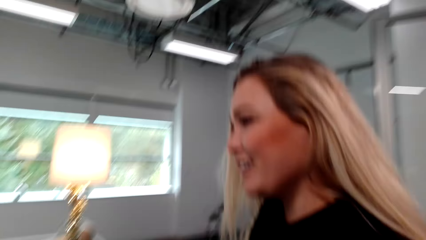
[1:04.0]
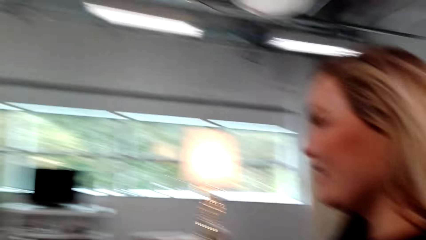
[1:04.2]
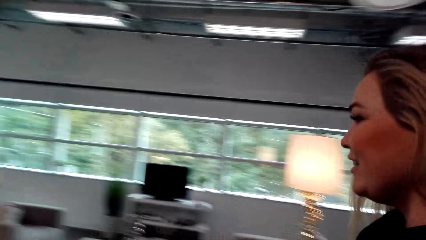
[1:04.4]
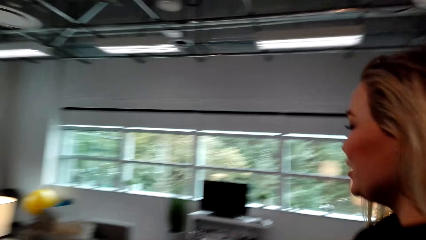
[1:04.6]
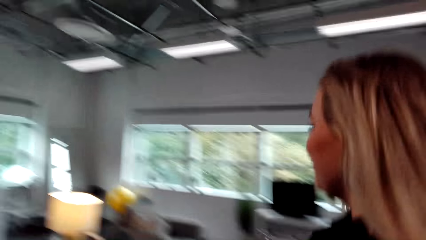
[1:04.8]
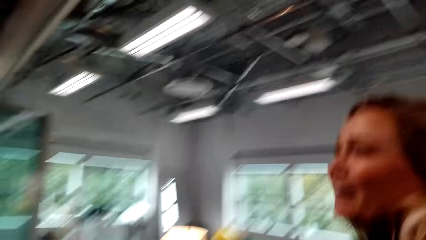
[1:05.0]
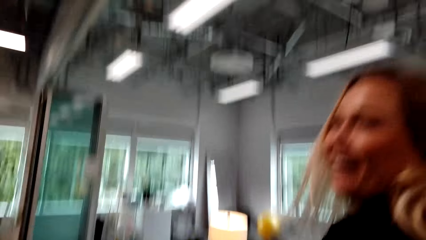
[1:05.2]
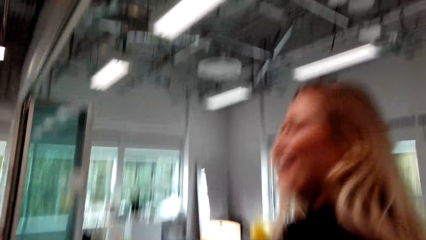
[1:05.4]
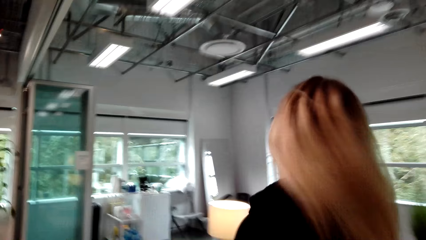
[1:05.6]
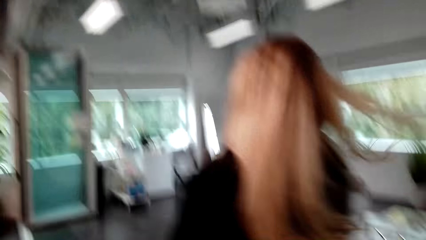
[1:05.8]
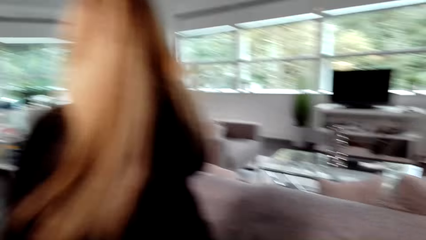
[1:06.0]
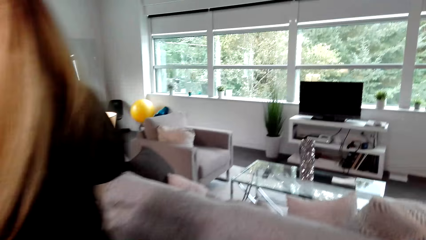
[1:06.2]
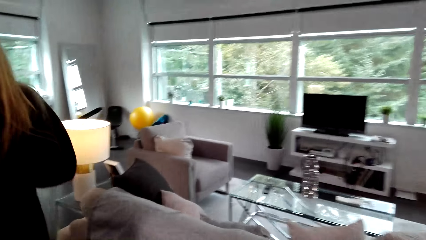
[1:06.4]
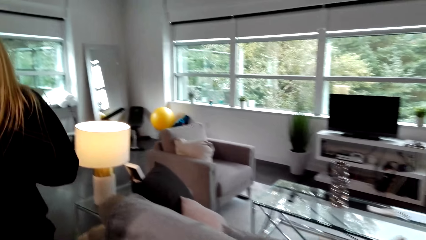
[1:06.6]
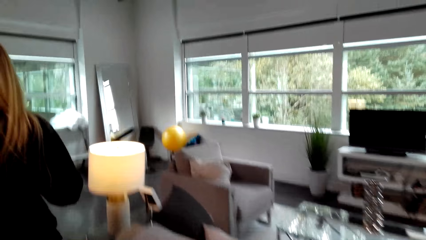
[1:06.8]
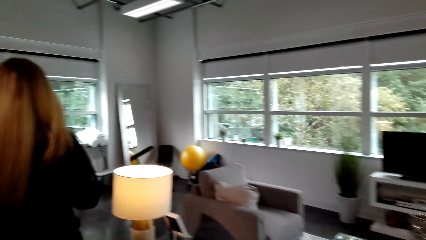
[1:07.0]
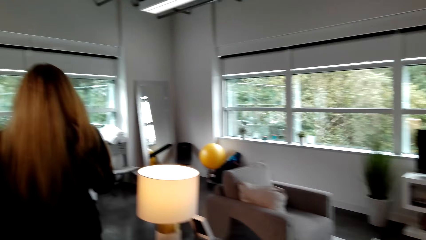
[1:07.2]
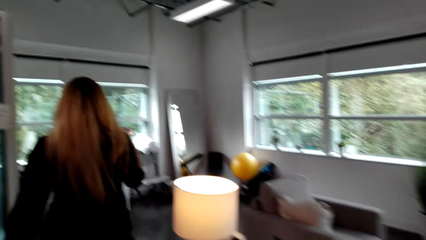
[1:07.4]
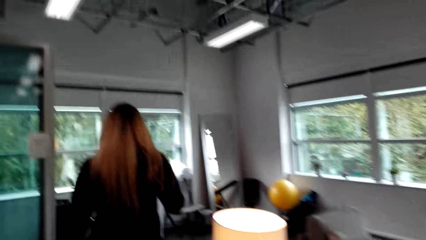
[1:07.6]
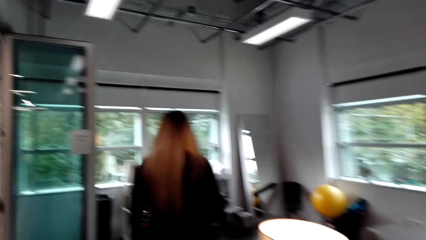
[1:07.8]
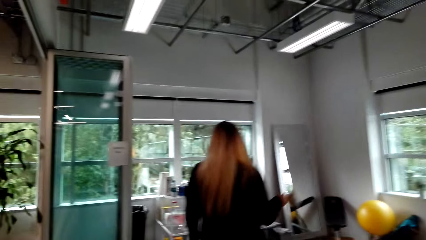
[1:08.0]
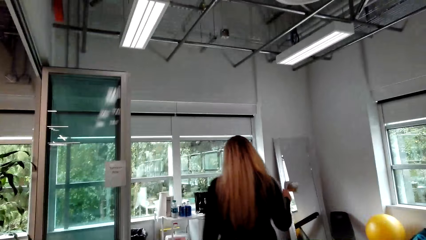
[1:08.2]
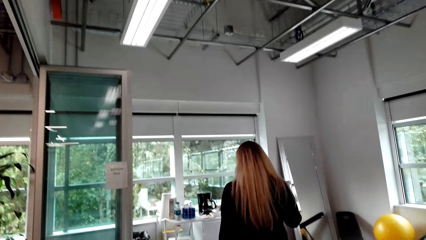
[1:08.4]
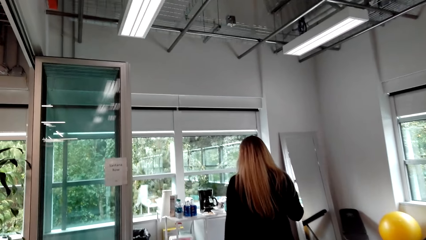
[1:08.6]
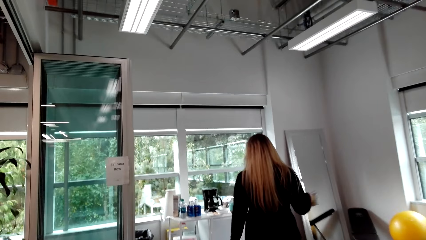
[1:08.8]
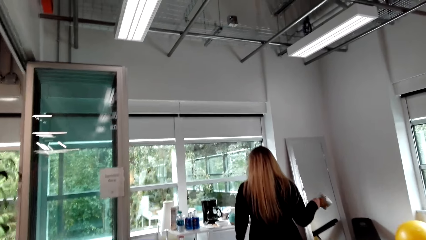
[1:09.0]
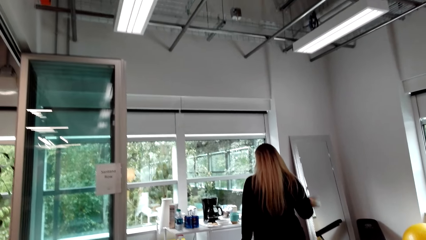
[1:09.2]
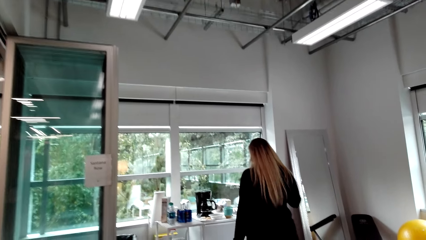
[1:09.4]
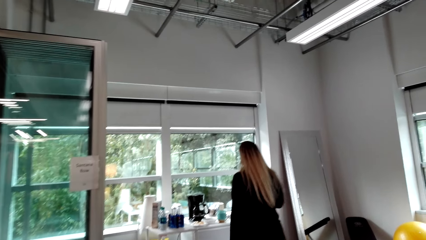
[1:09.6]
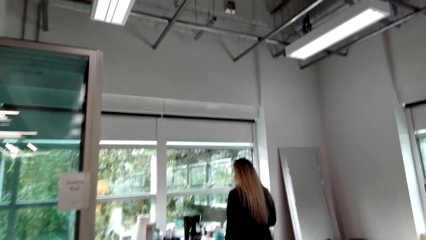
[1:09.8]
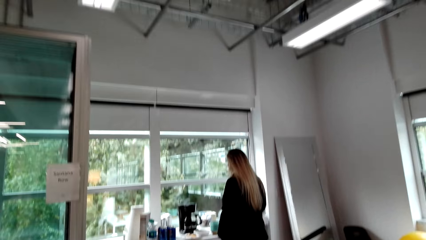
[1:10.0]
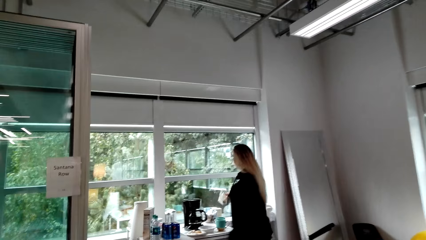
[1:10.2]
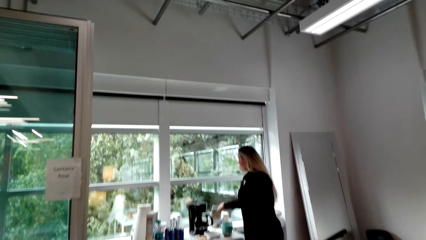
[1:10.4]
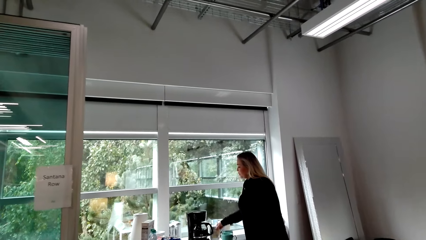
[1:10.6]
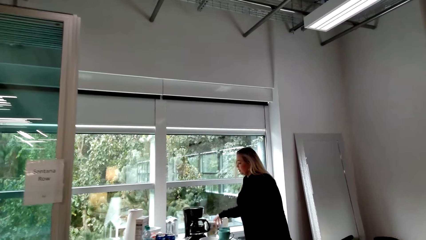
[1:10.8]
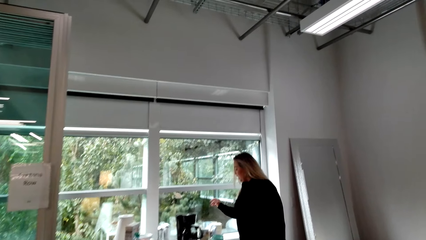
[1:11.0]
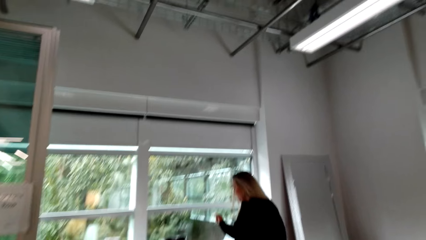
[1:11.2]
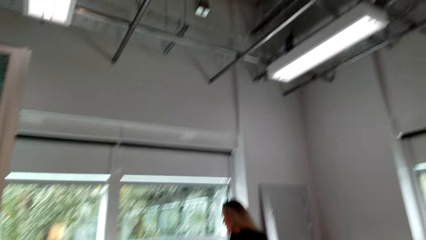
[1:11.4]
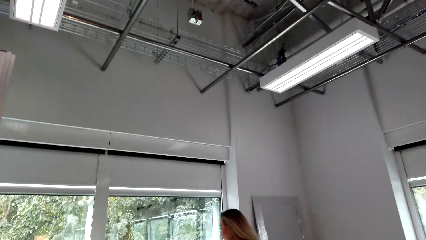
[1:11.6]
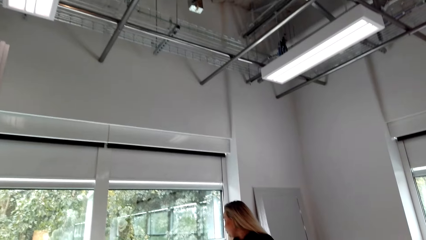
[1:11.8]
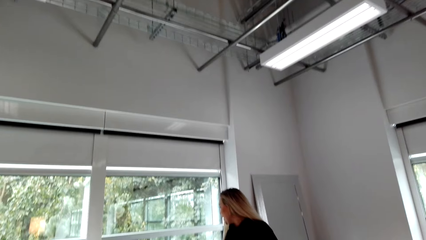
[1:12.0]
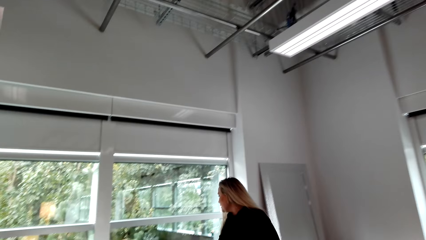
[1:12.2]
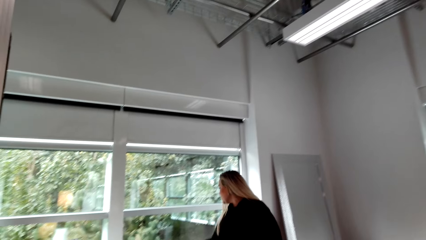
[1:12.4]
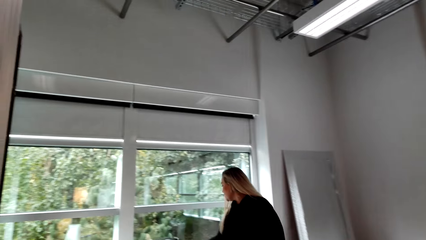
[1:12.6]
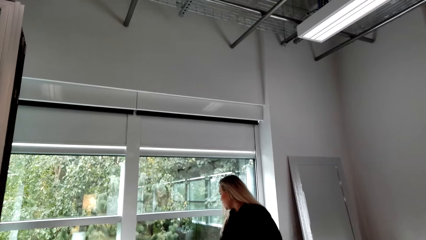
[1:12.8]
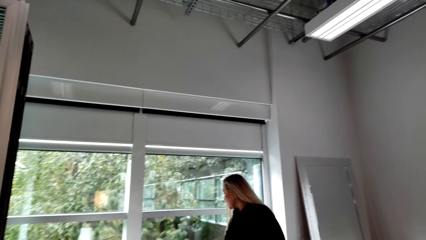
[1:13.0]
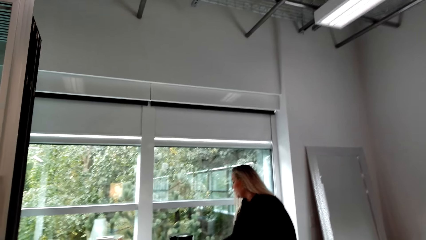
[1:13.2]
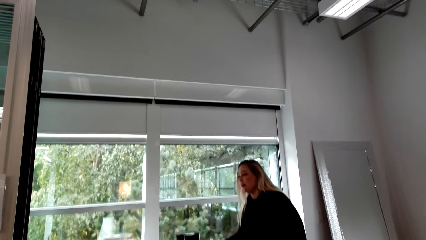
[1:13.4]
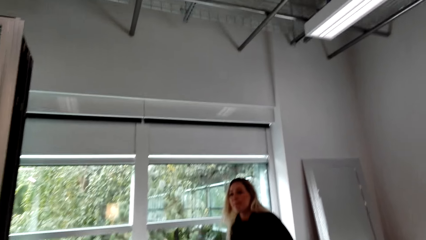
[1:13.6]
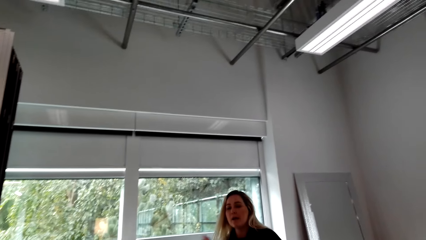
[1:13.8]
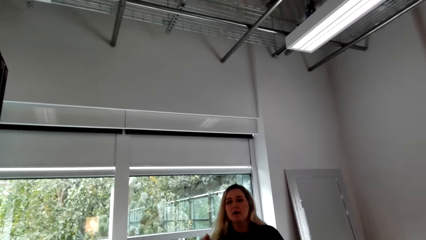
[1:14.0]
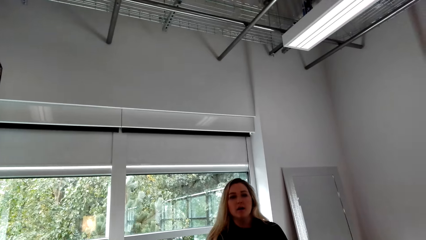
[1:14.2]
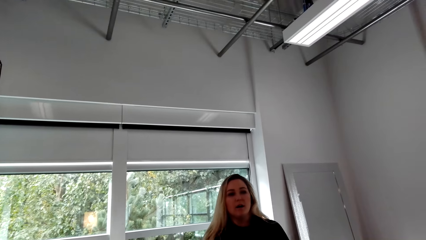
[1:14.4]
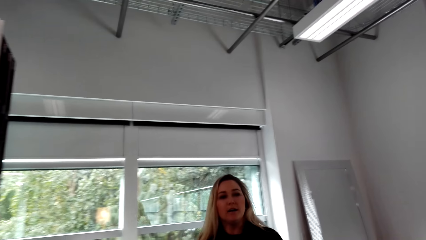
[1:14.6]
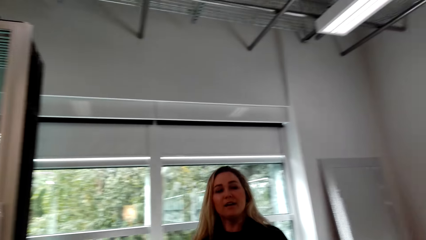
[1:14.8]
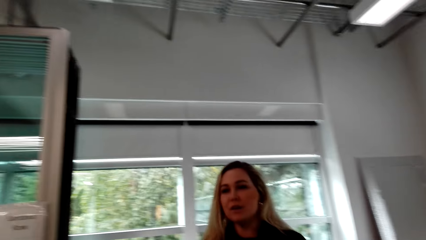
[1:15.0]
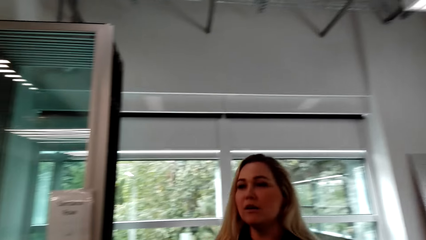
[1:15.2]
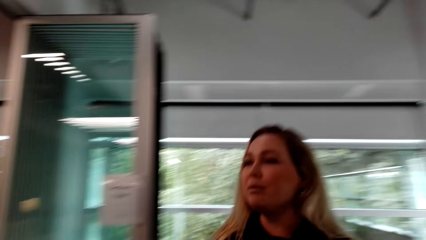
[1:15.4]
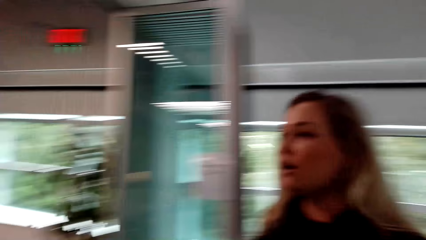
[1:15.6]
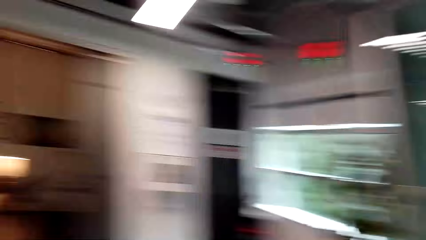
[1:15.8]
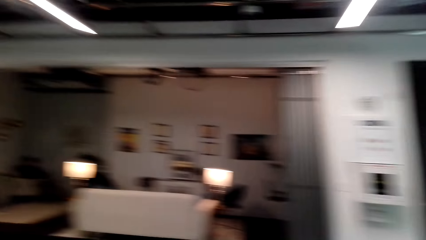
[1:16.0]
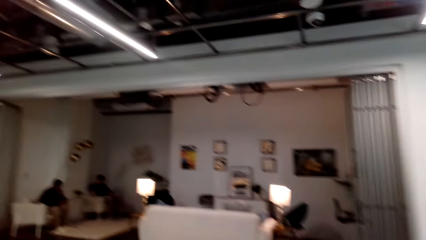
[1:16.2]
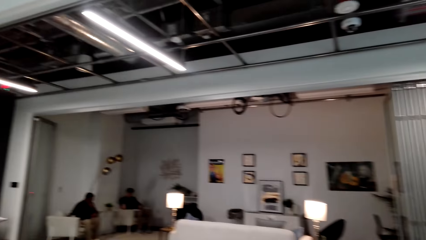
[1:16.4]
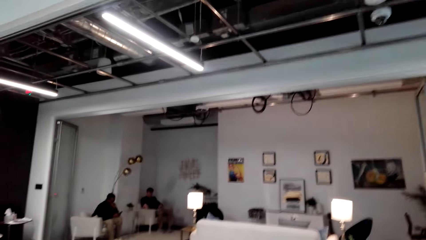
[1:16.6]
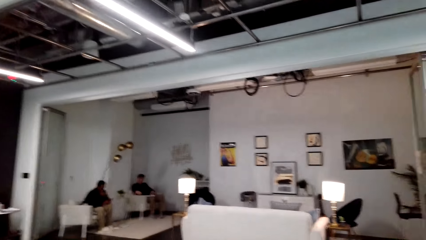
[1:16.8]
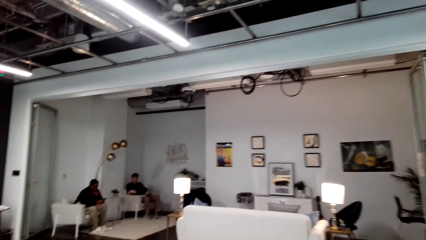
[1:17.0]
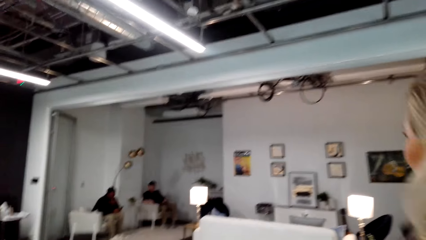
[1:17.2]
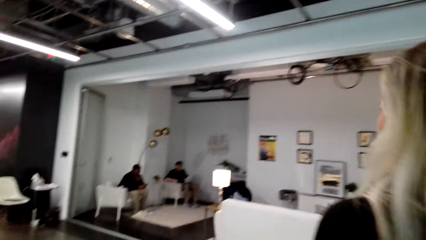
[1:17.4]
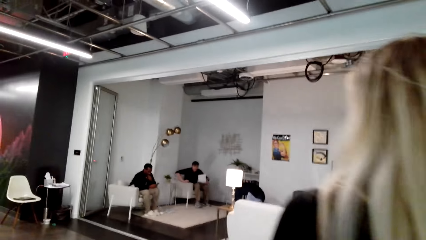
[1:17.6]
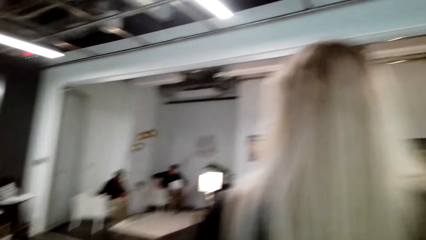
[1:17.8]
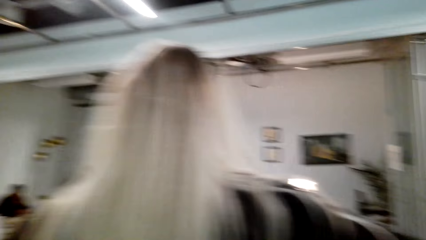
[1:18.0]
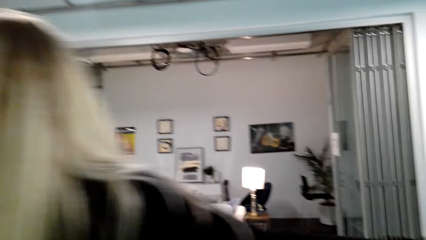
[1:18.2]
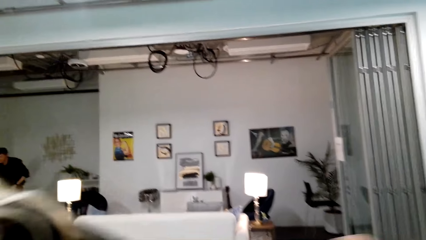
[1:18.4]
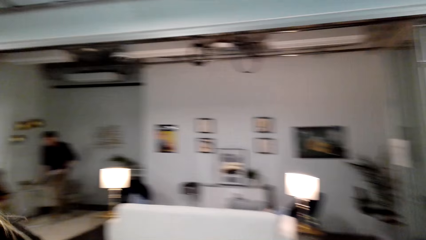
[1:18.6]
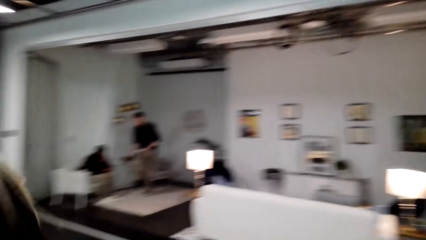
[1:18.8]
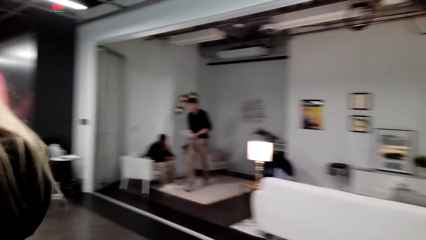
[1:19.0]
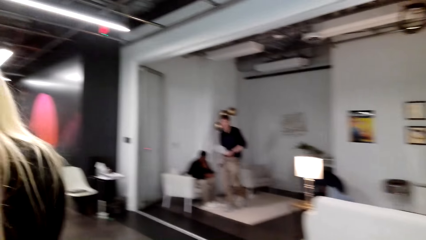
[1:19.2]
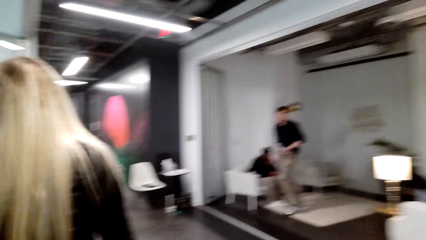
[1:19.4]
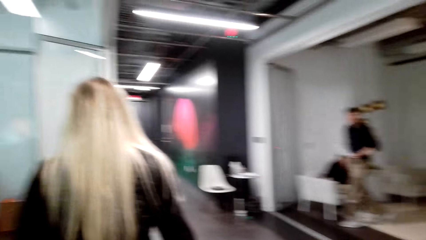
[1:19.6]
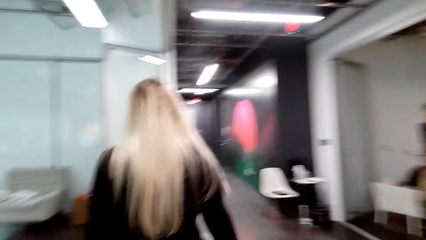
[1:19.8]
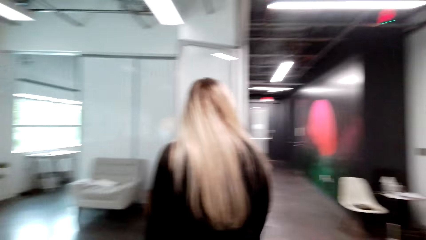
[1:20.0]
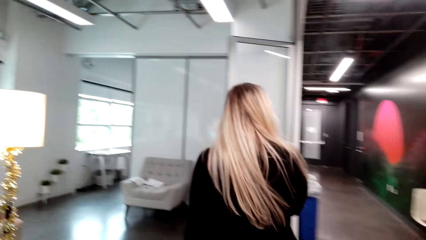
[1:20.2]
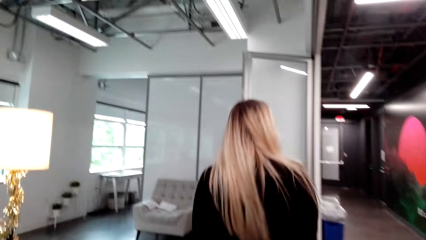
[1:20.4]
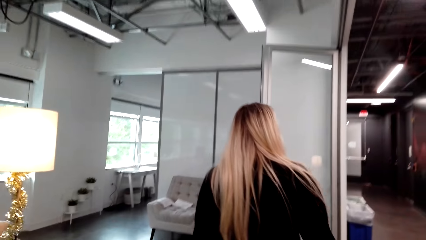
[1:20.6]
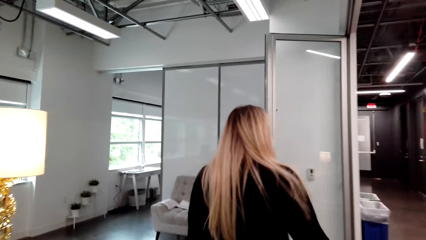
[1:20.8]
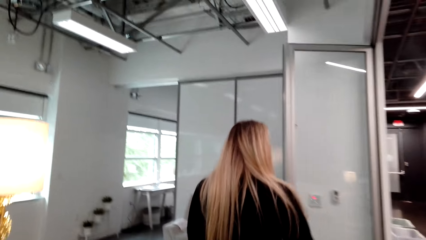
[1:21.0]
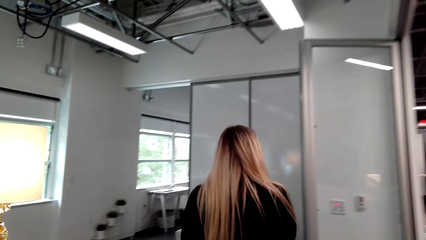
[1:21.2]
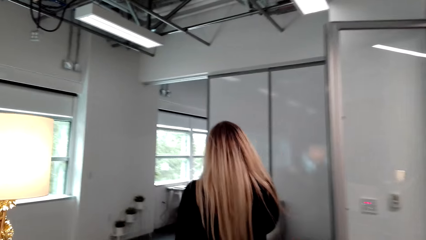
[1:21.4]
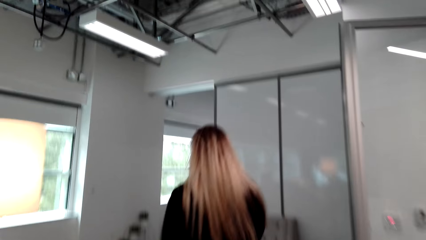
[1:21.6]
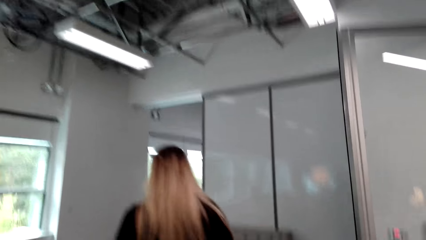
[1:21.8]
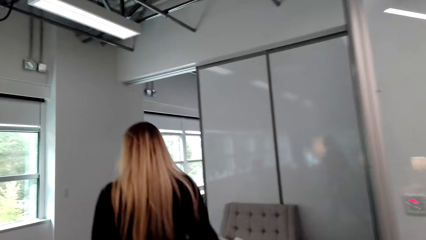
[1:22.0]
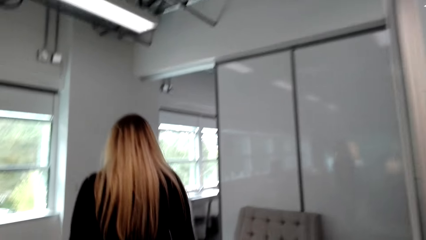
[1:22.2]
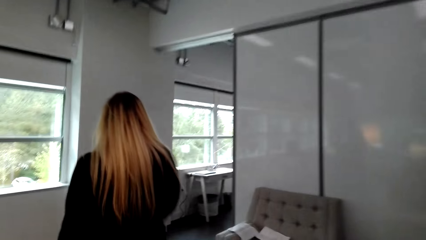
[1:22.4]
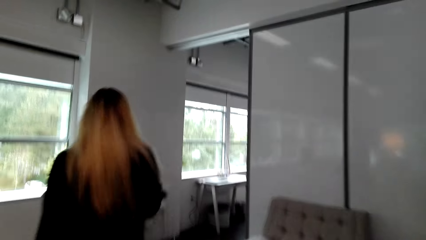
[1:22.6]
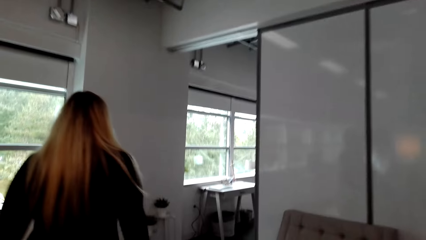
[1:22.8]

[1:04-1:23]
A woman walks in the house. The camera wearer walks in the house. The woman puts something on the table. The woman walks in the house. The camera wearer walks in the house.
